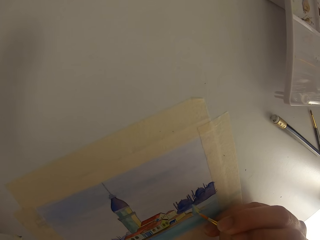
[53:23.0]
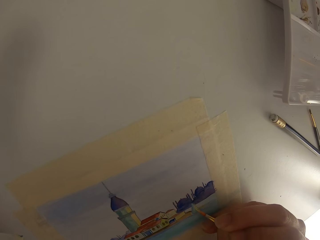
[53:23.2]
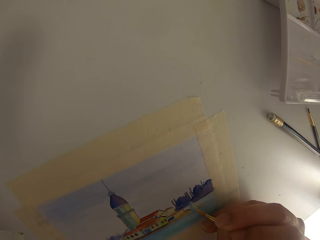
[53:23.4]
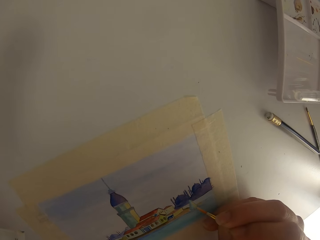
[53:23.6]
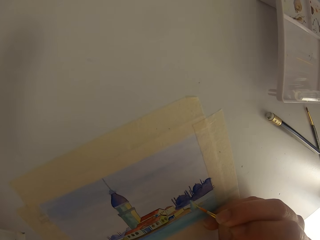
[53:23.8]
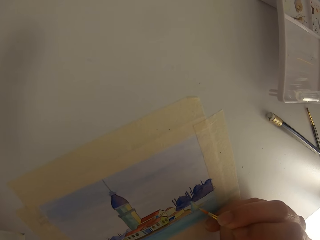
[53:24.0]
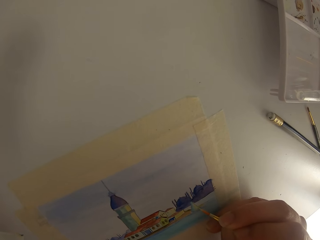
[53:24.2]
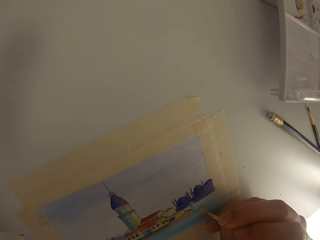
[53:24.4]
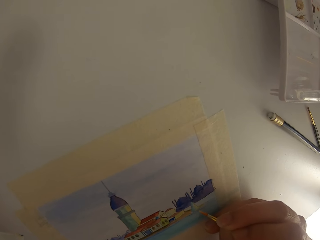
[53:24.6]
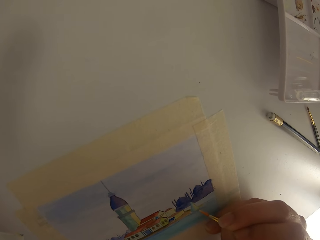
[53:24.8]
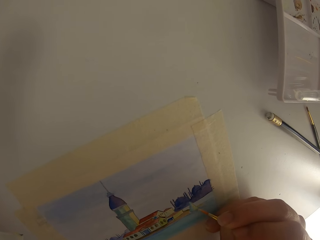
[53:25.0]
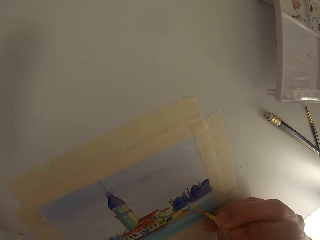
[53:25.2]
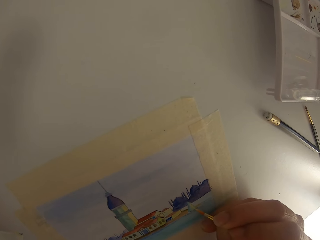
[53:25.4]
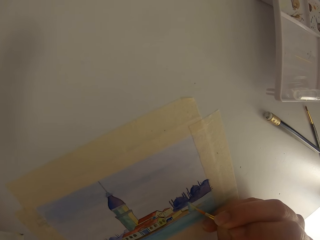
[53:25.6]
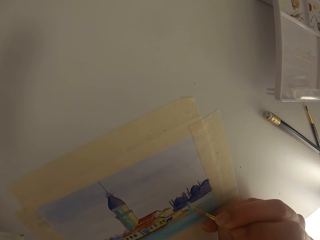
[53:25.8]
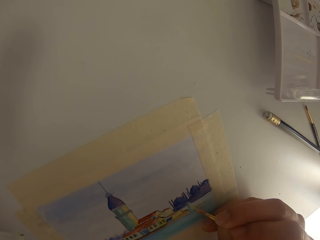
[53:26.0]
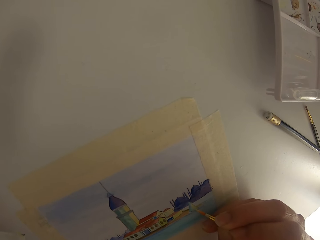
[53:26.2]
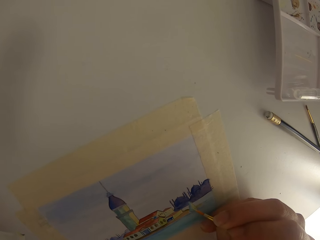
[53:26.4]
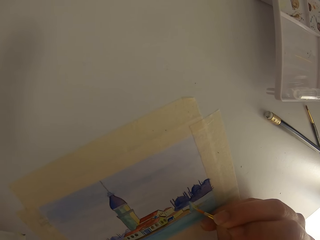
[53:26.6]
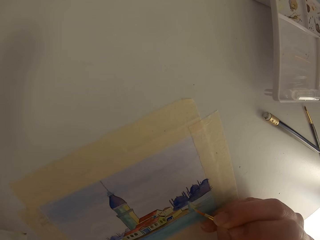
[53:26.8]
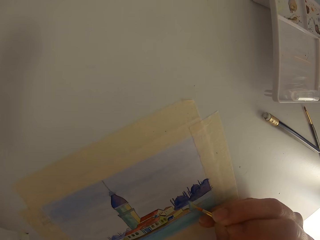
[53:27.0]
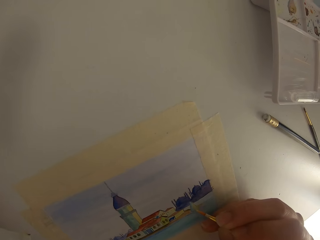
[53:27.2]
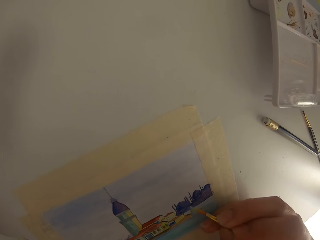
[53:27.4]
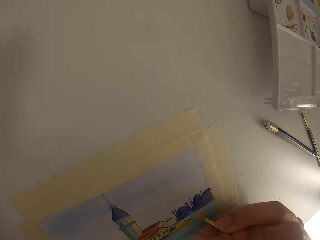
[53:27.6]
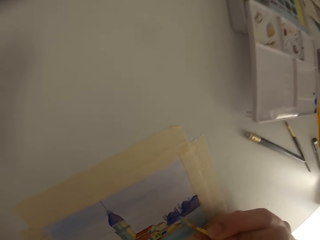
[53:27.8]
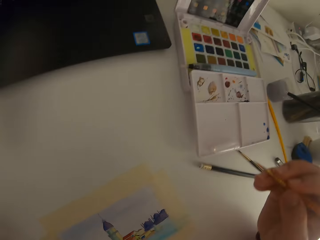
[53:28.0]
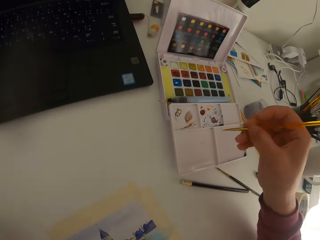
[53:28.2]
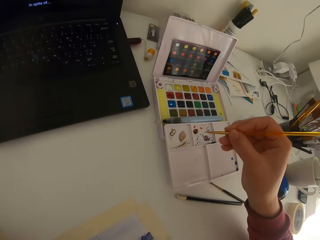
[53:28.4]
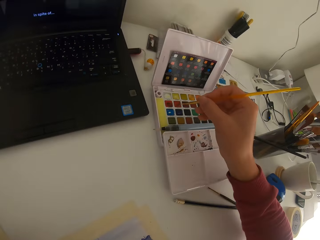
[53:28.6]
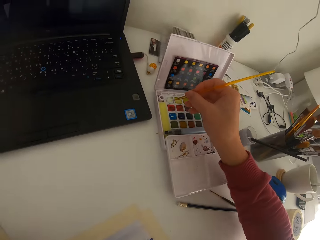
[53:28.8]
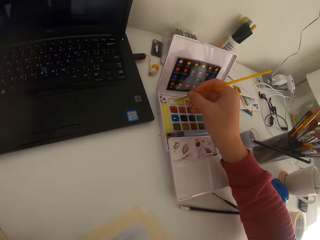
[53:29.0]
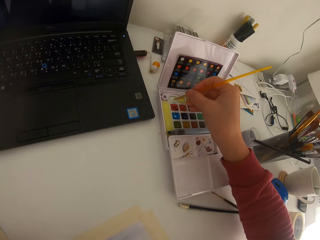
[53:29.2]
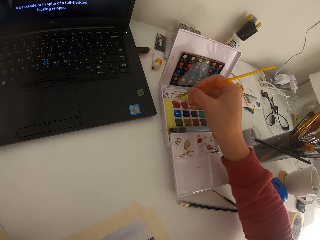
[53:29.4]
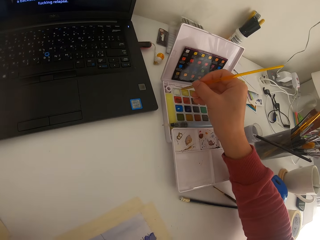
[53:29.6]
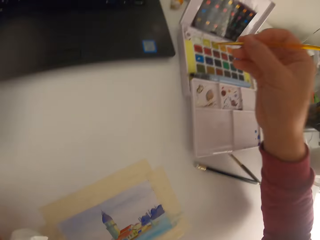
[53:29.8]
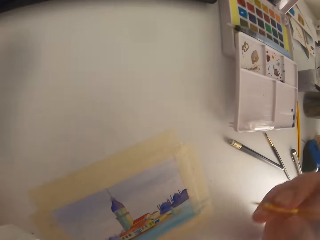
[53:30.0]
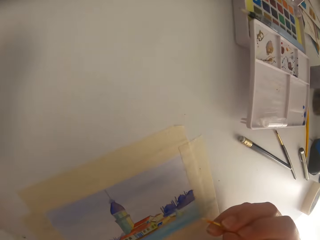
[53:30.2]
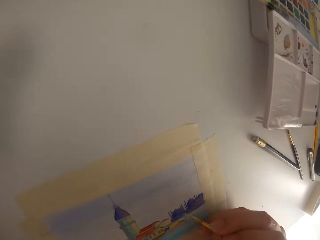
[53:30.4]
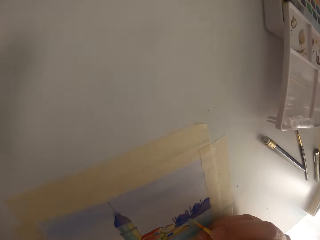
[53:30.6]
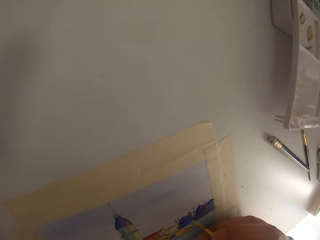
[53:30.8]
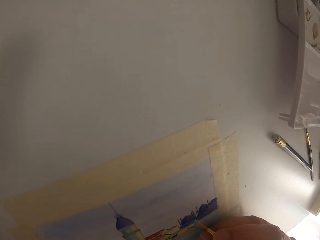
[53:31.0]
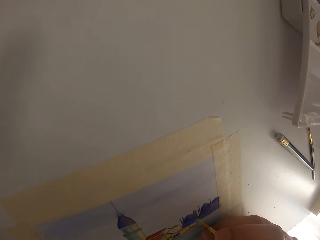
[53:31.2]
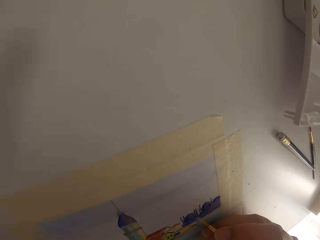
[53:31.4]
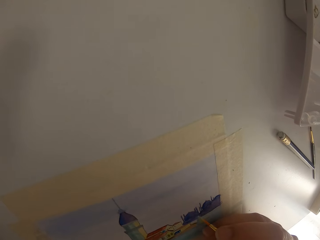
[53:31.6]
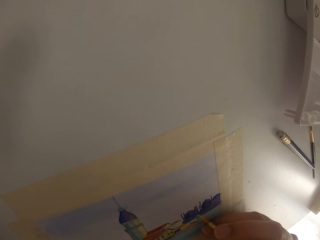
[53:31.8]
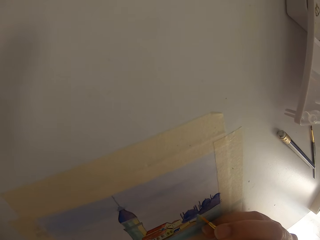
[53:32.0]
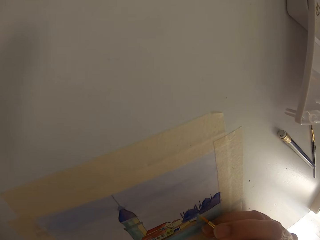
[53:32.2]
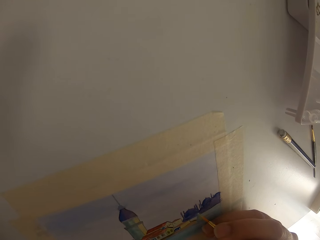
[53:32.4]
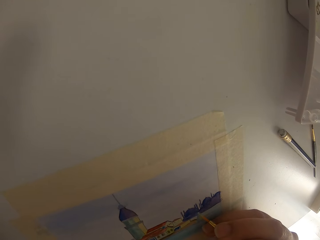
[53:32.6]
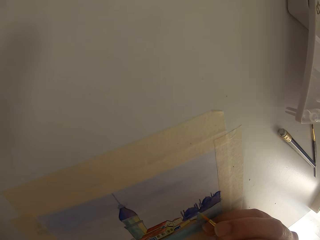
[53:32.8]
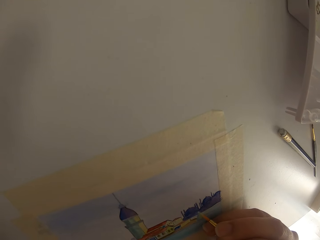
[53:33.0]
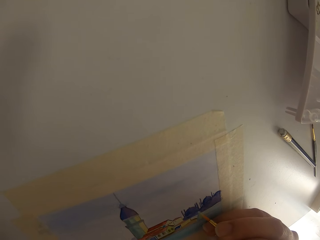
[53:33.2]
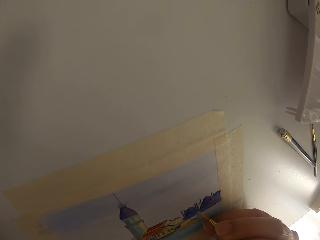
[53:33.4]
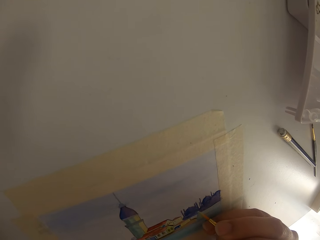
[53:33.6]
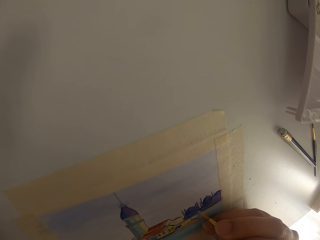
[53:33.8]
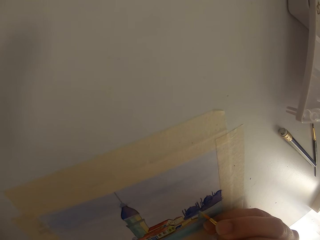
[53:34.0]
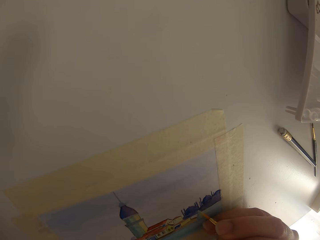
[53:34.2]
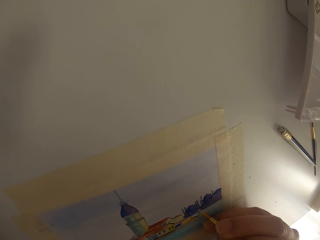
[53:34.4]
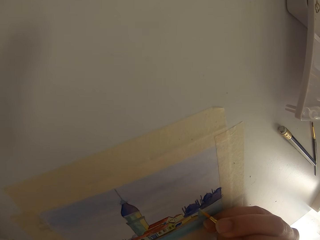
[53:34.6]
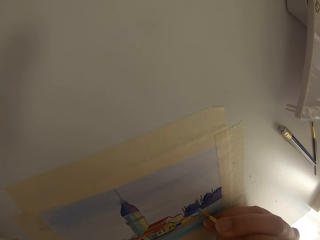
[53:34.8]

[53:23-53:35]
The camera wearer paints on the paper. They touch the paint brush on the solid watercolor.

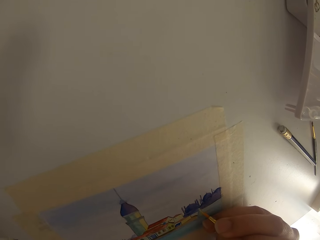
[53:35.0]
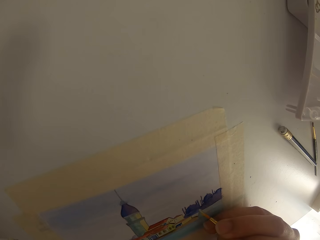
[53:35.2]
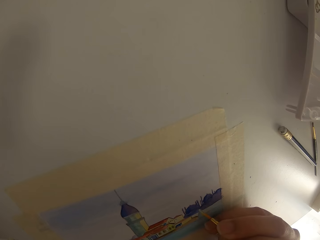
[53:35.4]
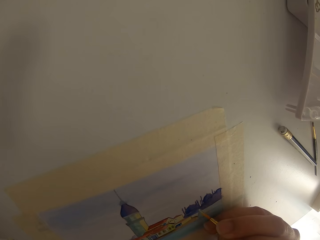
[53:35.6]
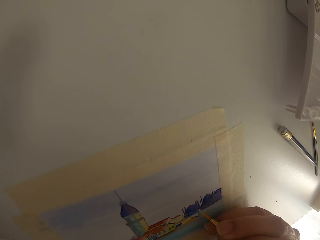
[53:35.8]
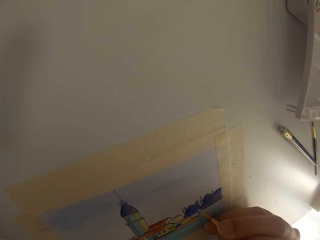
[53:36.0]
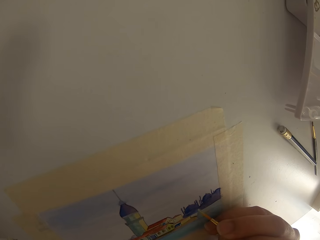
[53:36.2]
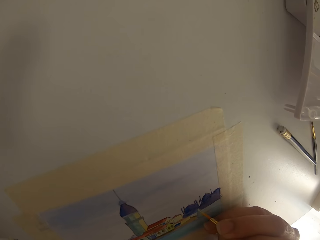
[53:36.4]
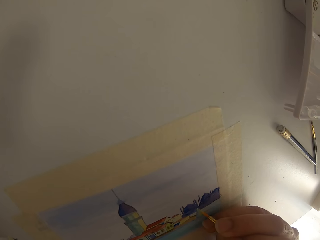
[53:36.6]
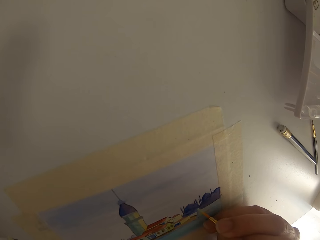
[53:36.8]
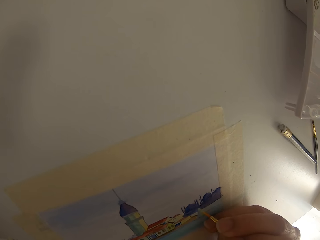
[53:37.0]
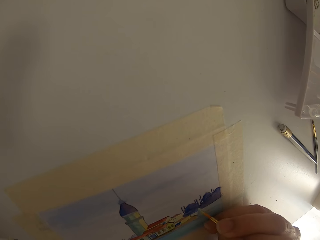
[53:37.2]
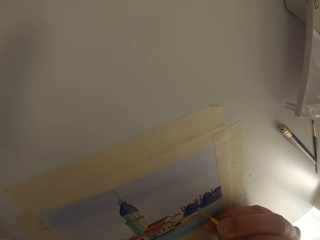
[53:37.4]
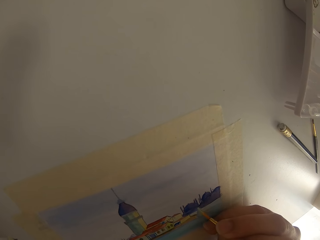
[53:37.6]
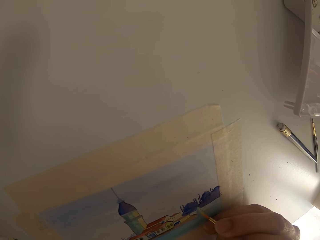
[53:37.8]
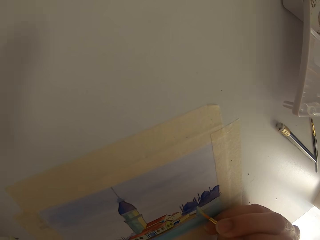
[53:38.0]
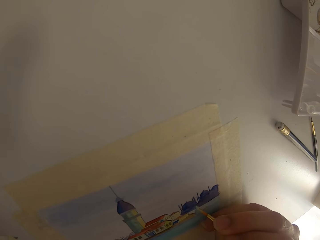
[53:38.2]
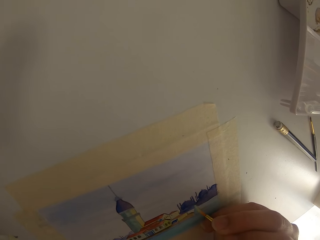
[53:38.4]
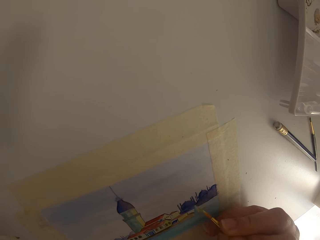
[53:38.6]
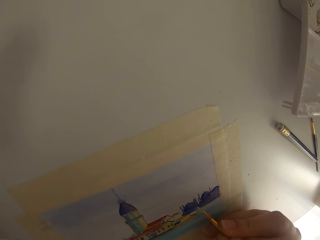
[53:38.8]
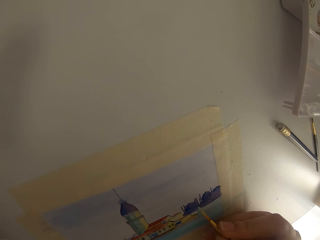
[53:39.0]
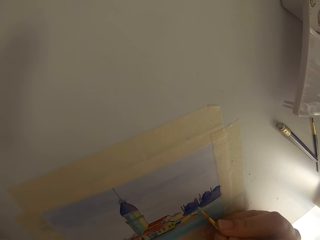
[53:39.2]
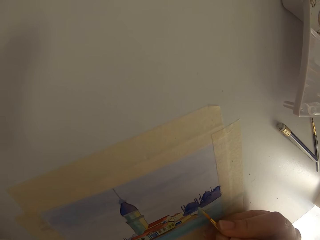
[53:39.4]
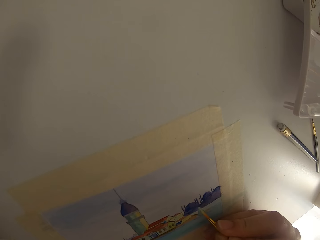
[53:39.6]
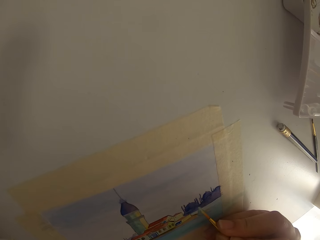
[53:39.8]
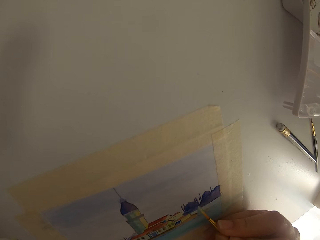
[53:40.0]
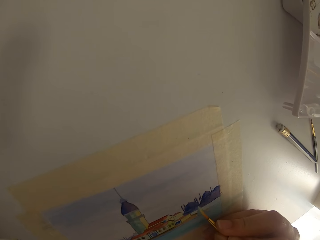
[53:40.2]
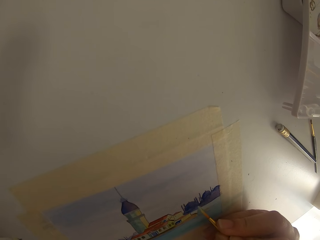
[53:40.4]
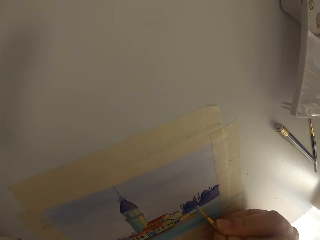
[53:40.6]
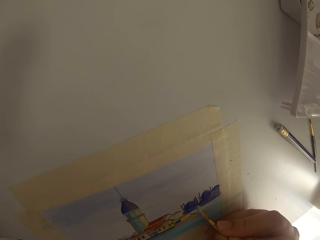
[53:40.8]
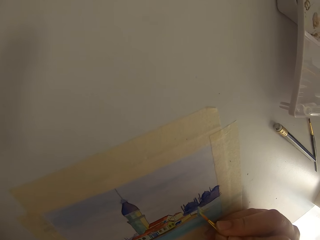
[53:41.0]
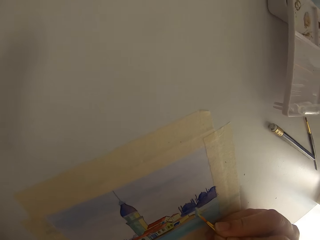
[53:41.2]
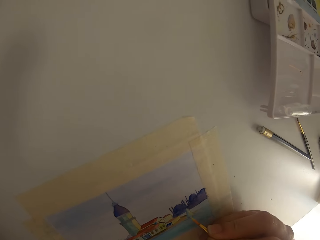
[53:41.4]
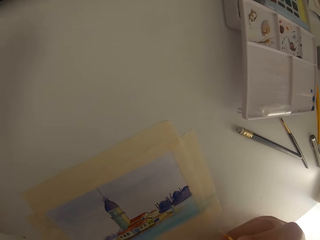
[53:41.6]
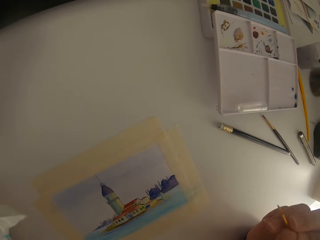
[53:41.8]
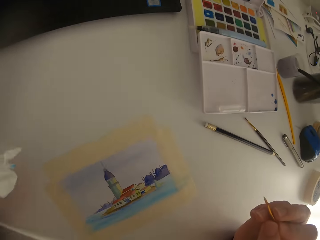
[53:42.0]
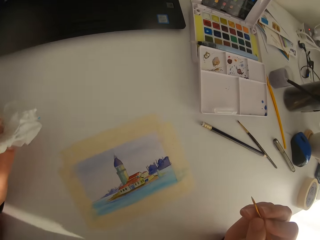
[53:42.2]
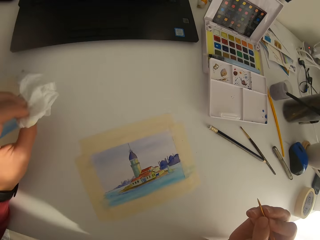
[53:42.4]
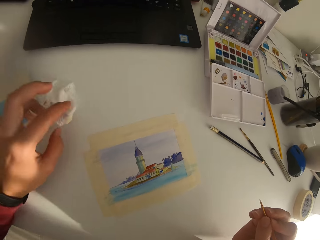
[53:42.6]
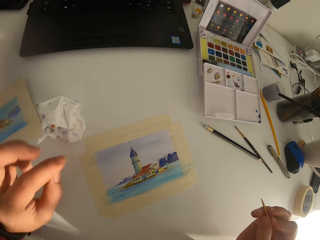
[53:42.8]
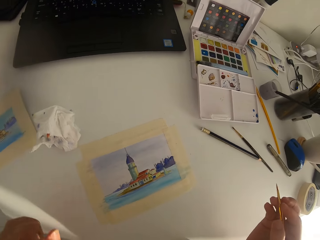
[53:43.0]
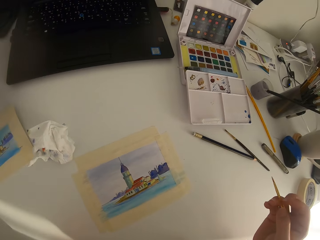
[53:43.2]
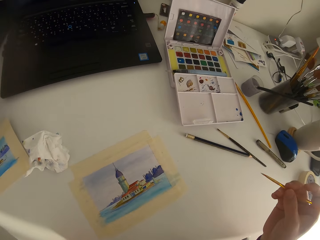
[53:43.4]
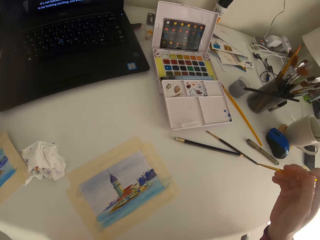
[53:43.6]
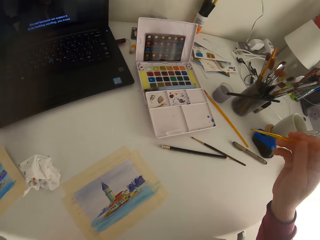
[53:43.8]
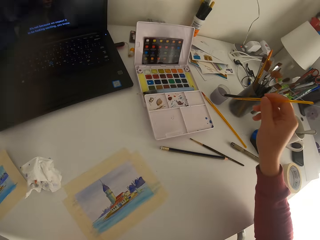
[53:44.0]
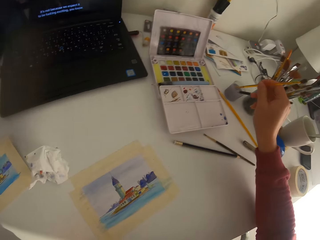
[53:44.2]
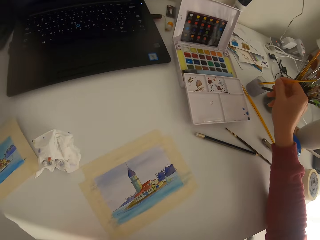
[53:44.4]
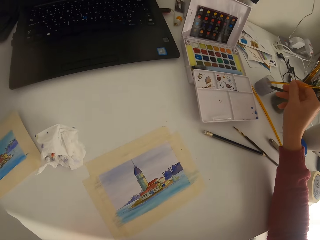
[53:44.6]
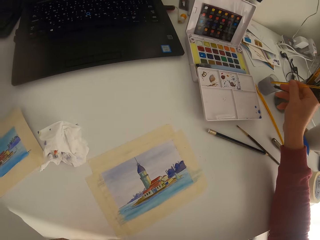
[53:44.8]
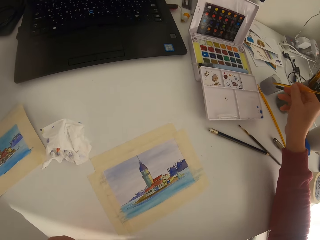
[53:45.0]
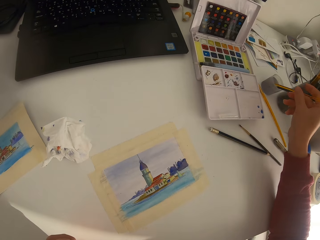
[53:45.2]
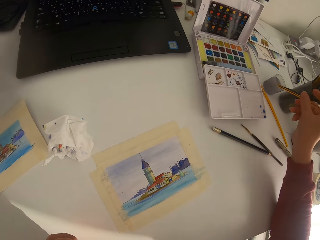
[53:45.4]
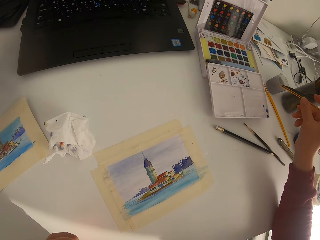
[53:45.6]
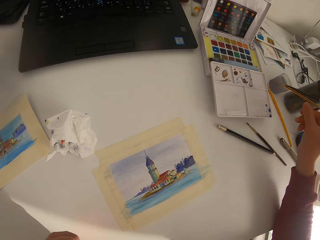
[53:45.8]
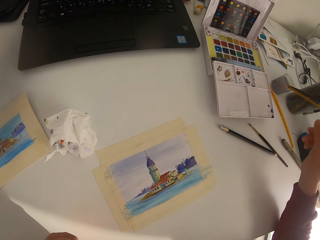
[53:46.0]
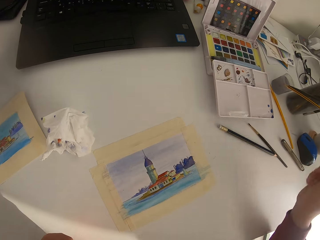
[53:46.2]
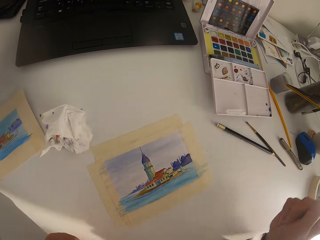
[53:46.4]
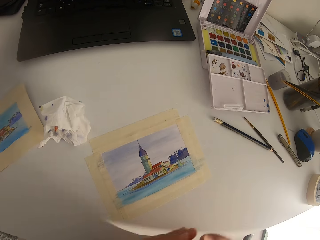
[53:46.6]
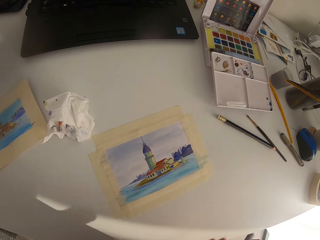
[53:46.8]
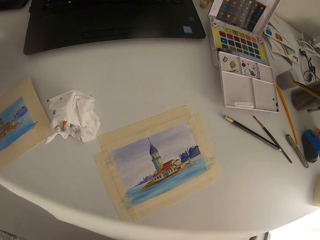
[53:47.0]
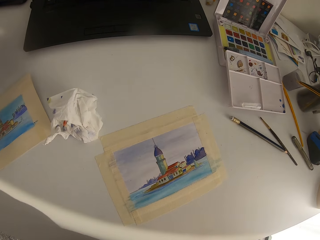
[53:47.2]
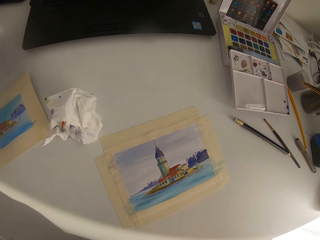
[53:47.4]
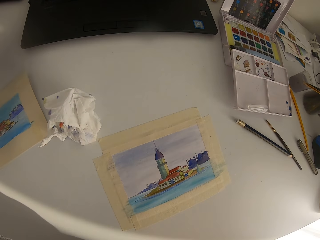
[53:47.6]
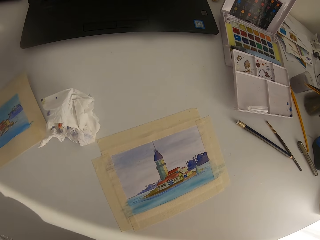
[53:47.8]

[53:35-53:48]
The camera wearer paints on the paper. They put the tissue paper down. They pause painting. They put the paint brush in the ink can.
